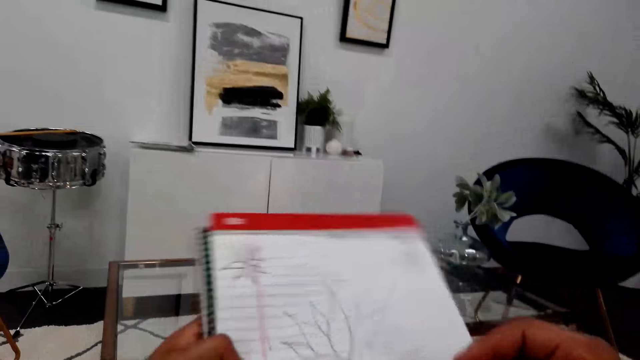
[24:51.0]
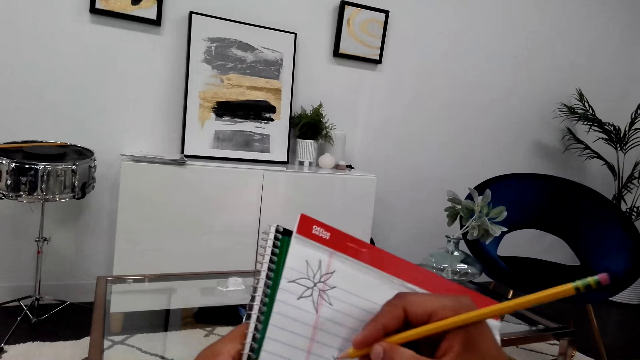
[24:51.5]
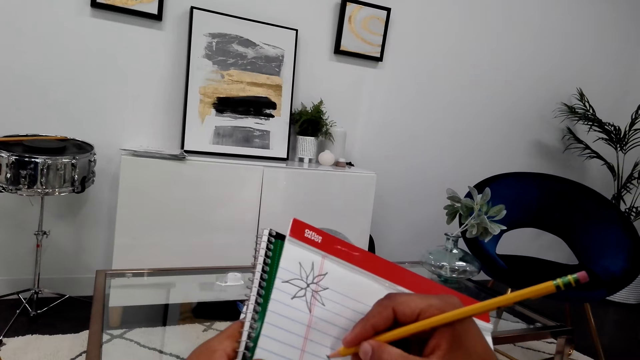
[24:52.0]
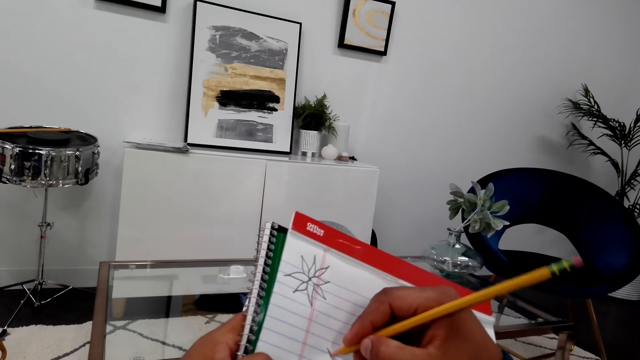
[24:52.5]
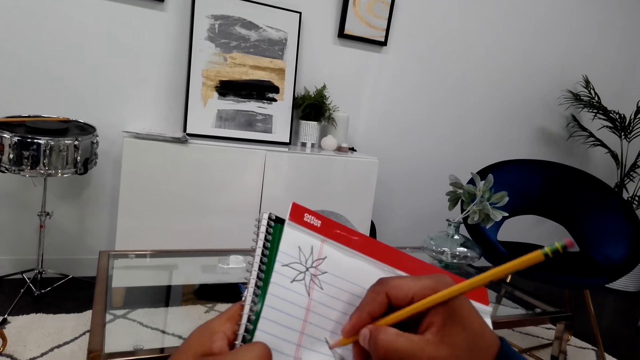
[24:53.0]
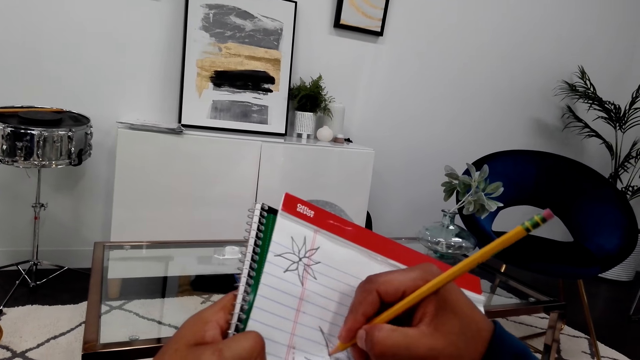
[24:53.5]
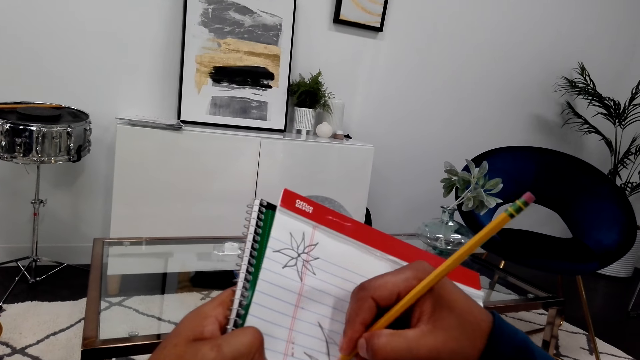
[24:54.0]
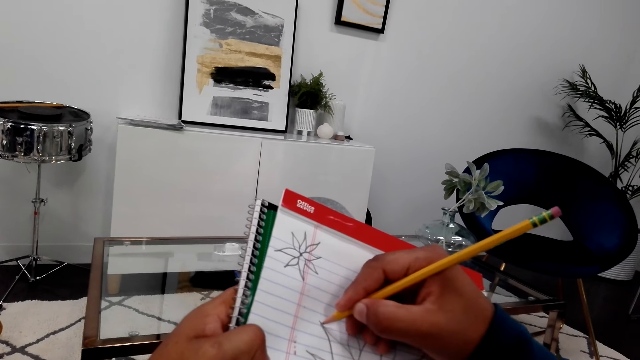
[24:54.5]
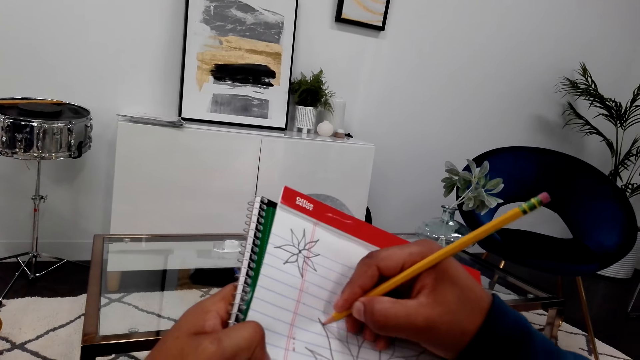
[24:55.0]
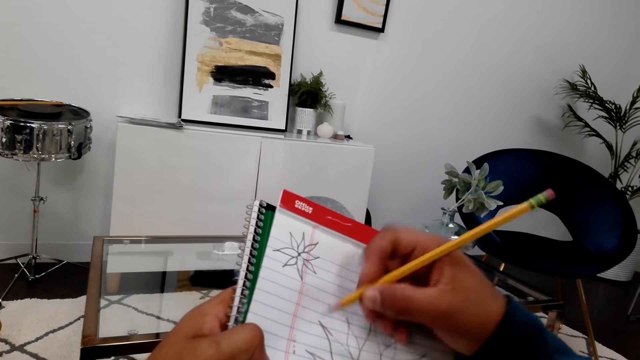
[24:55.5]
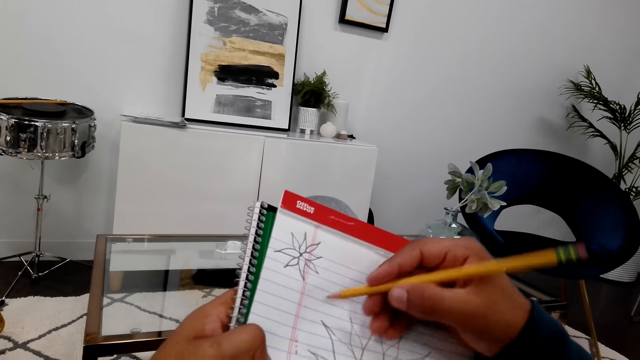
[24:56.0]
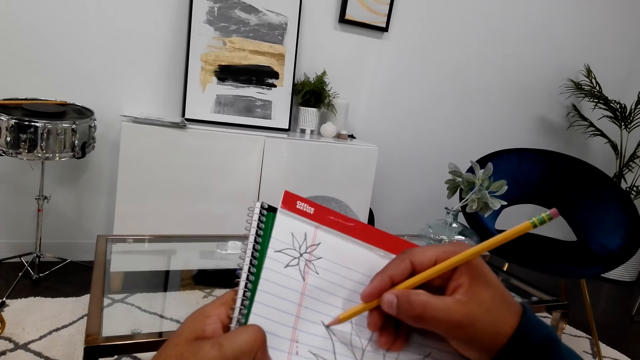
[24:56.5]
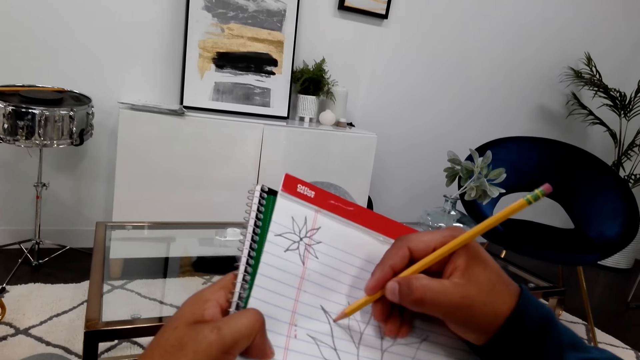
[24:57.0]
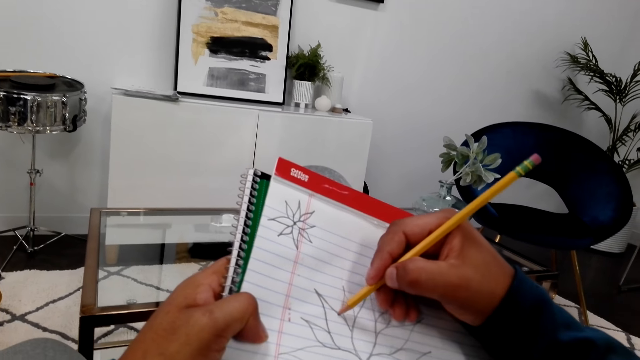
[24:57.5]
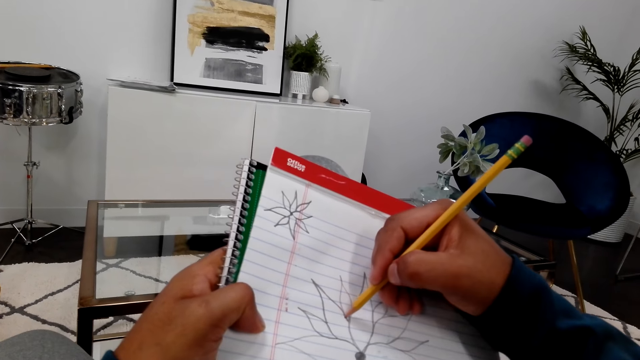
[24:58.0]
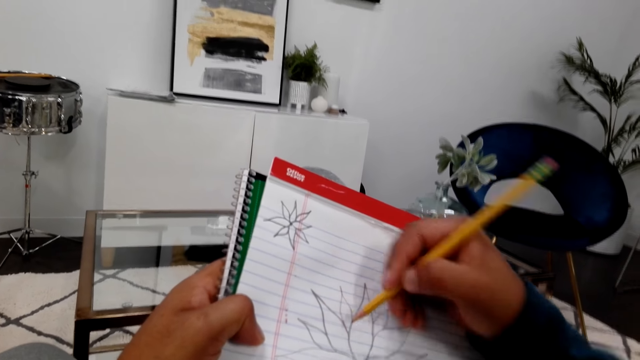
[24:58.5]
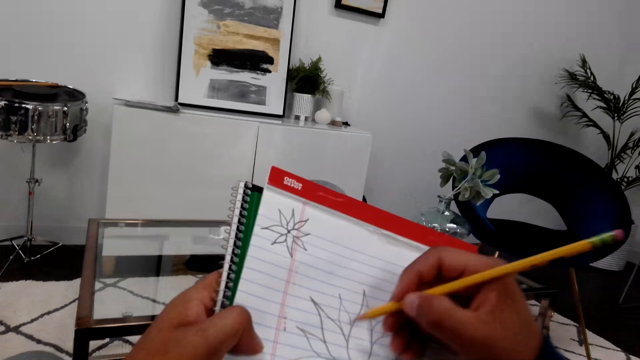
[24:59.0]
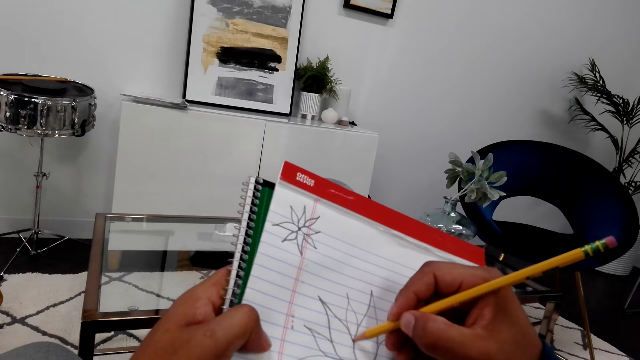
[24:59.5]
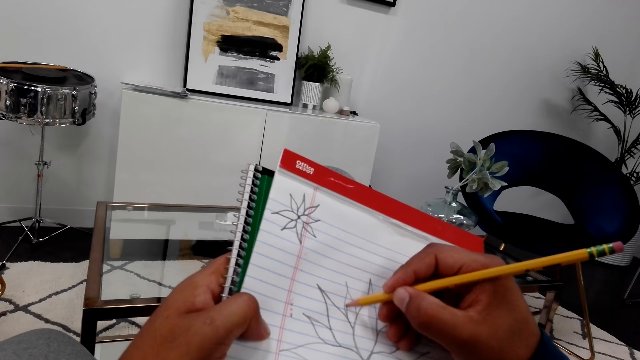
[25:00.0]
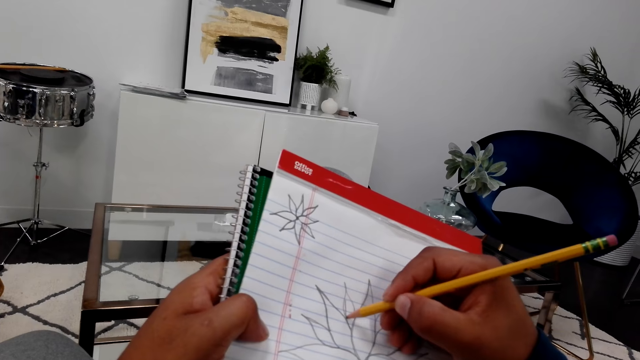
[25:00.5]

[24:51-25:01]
The camera wearer holds a pencil and turns the book. They sketch the flower on the book with the pencil.

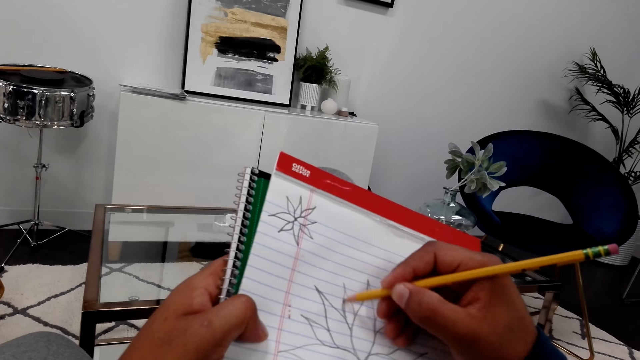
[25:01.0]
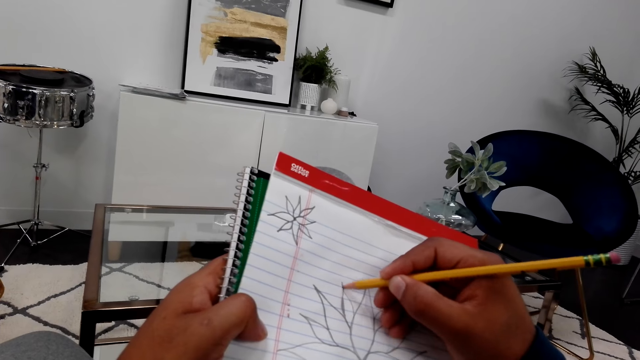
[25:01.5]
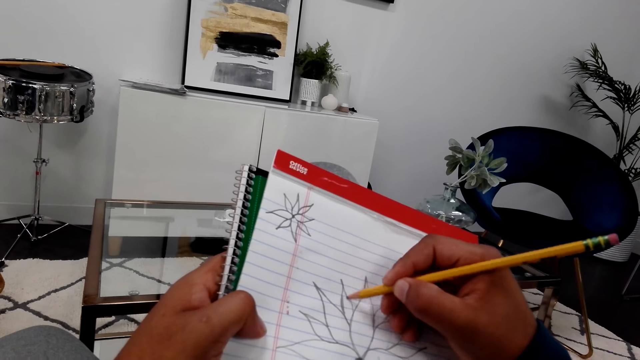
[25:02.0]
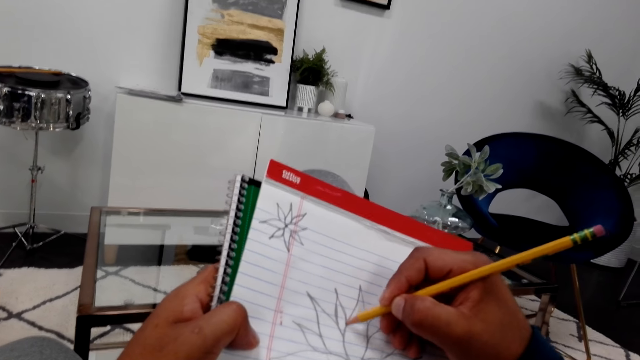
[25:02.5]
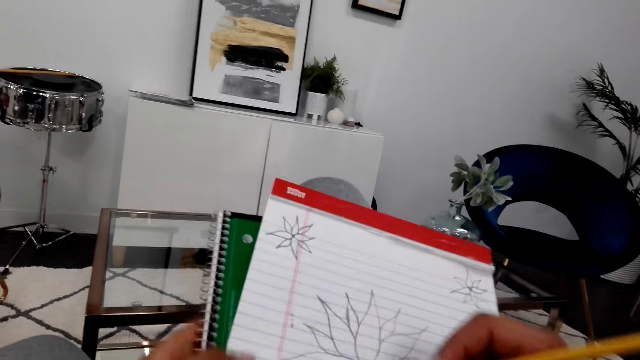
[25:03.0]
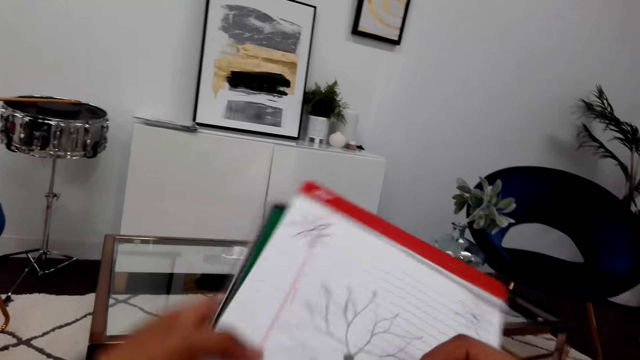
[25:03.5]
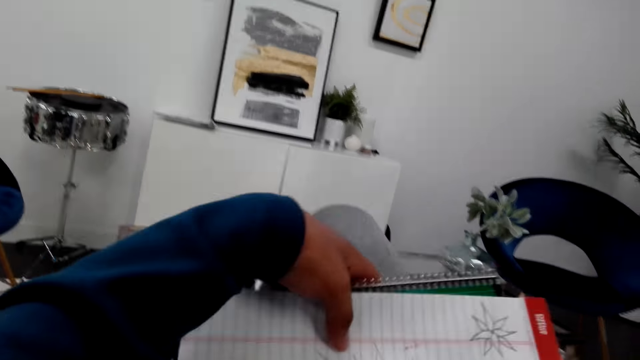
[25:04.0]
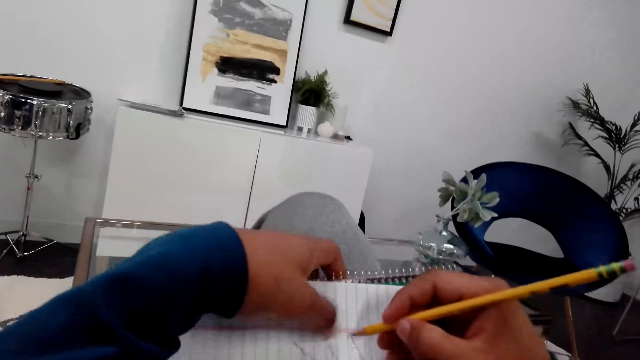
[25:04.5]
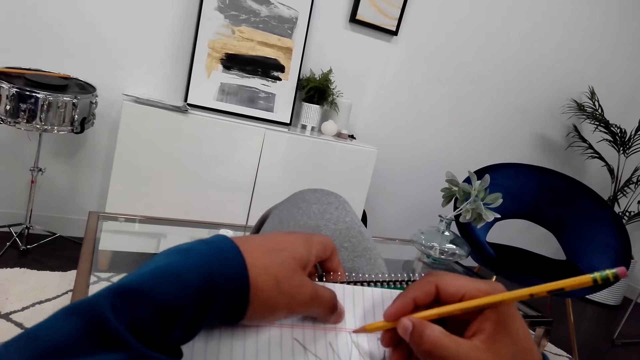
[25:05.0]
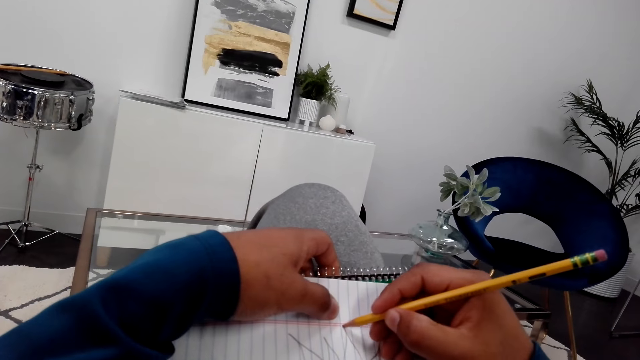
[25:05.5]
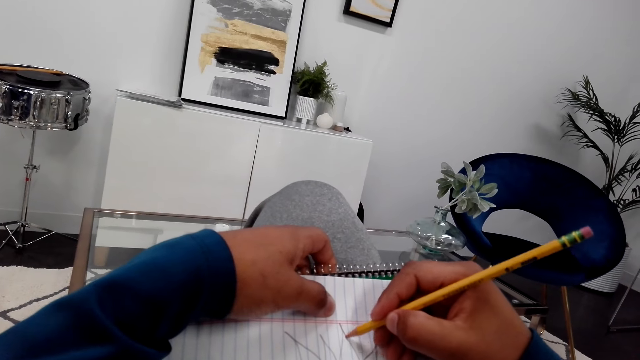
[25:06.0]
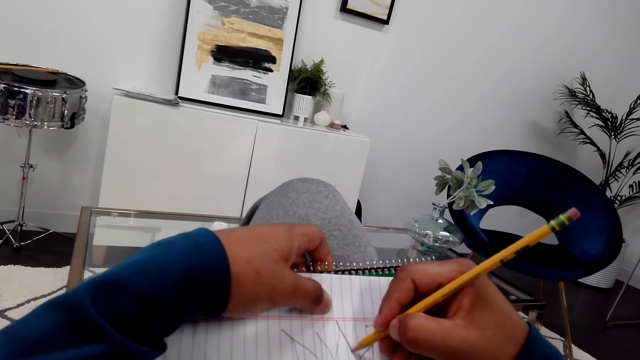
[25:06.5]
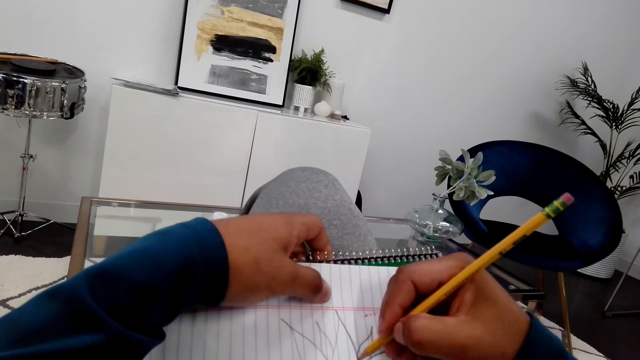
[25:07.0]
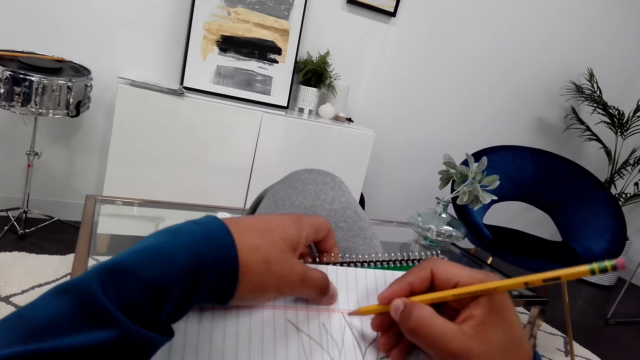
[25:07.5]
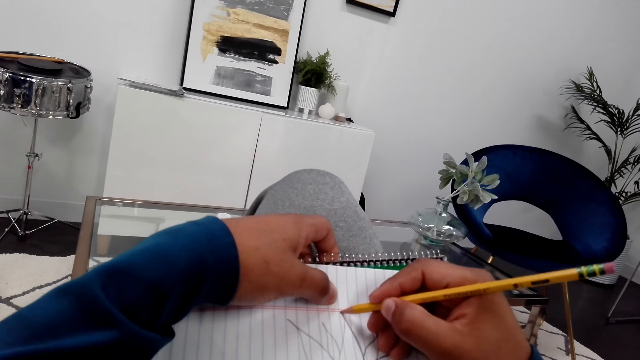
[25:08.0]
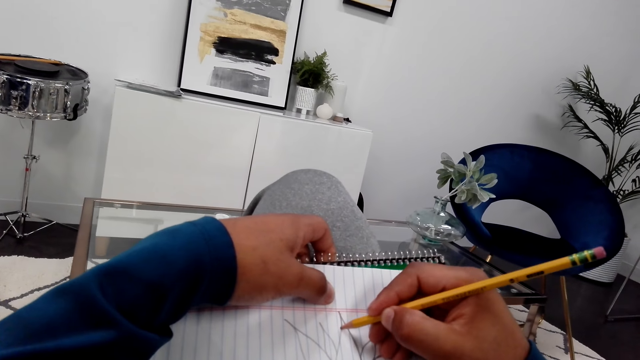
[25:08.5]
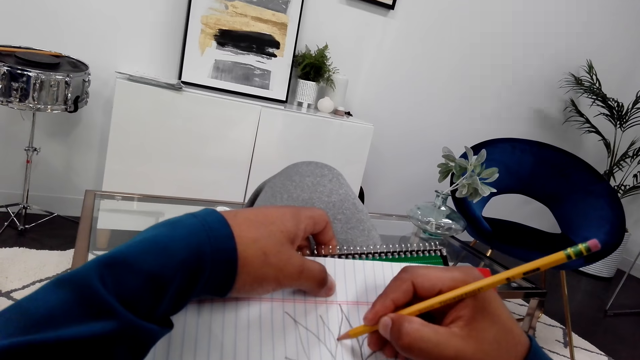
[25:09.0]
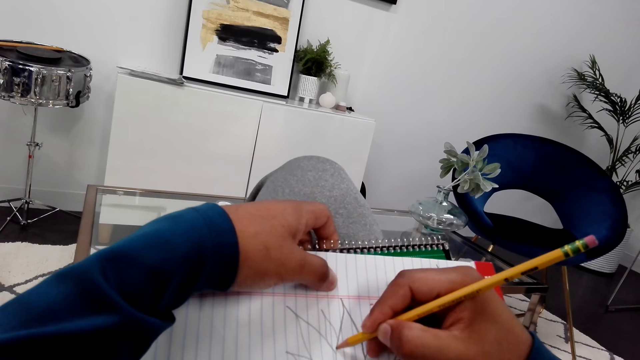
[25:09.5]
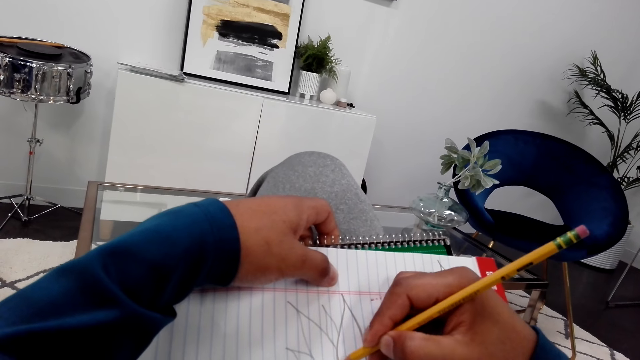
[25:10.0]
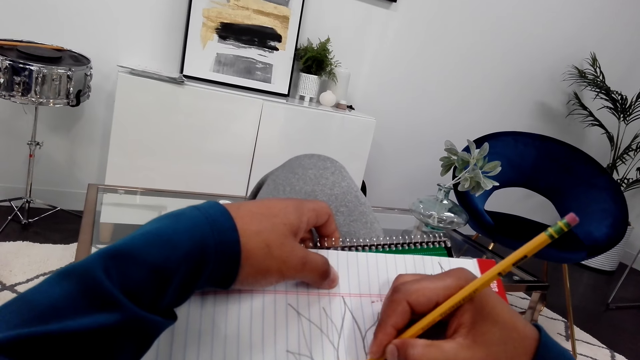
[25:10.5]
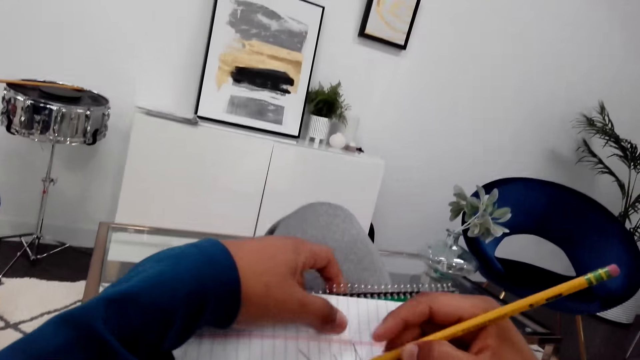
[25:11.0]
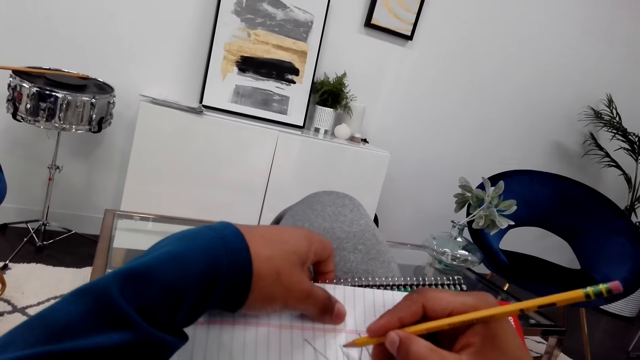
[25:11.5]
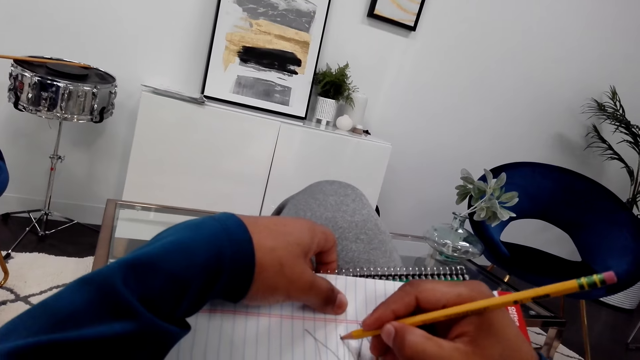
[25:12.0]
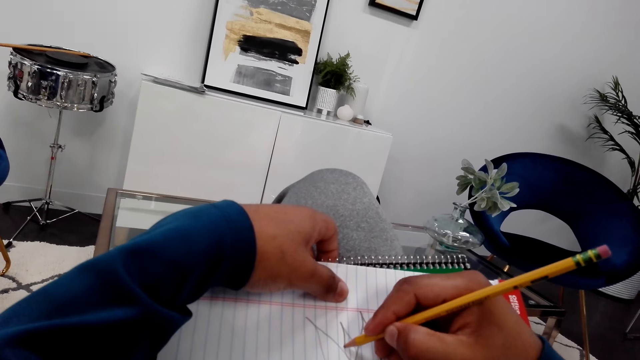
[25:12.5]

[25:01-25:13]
The camera wearer turns the book and holds a pencil. They sketch the flower on the book with the pencil.
